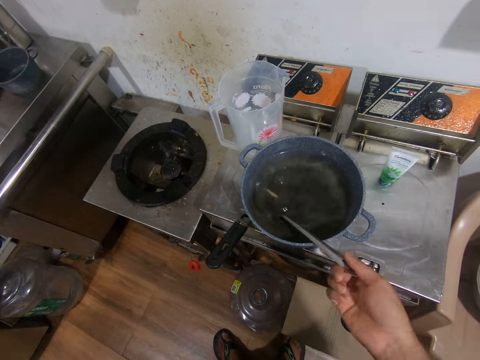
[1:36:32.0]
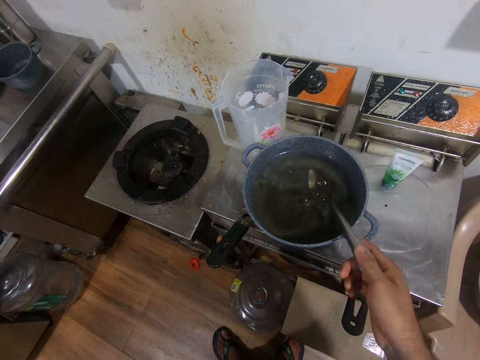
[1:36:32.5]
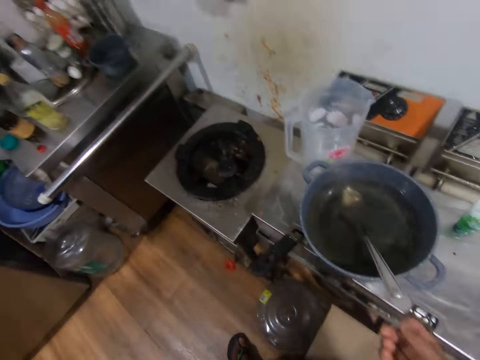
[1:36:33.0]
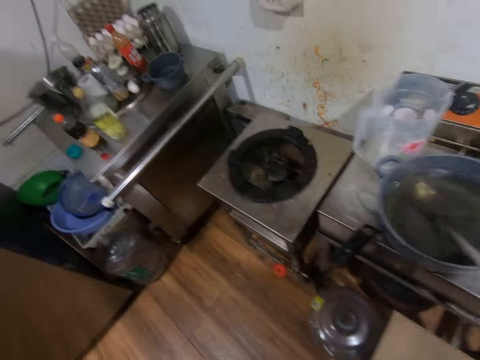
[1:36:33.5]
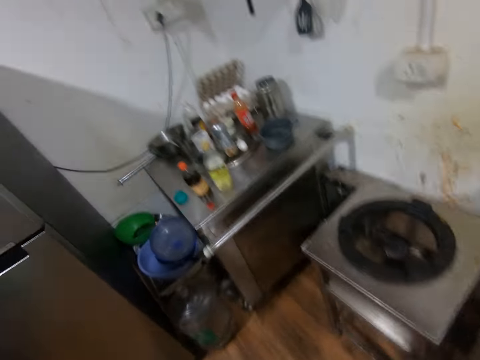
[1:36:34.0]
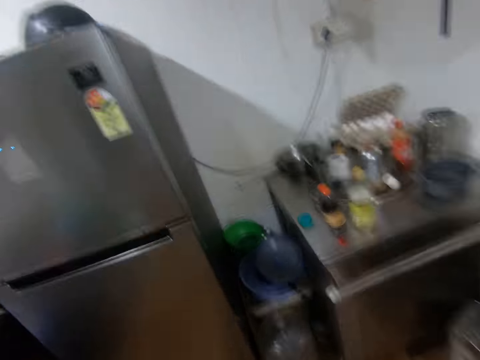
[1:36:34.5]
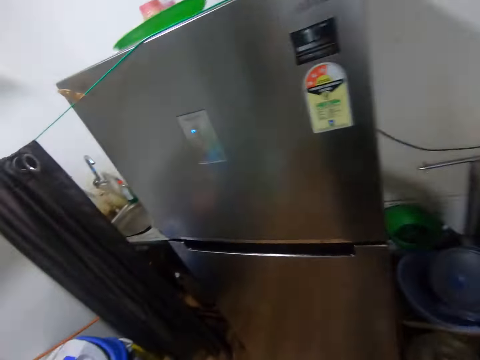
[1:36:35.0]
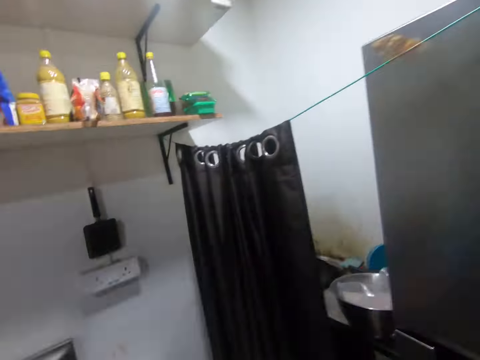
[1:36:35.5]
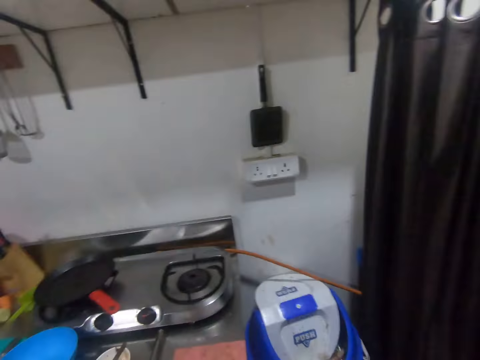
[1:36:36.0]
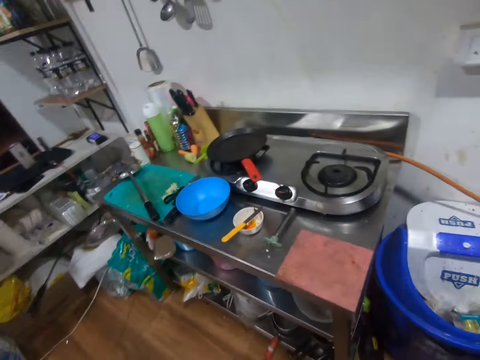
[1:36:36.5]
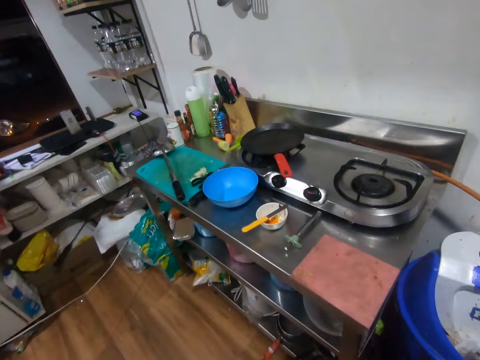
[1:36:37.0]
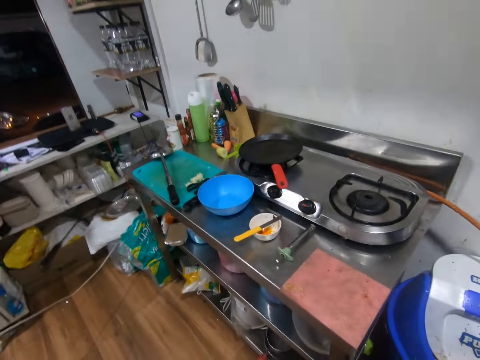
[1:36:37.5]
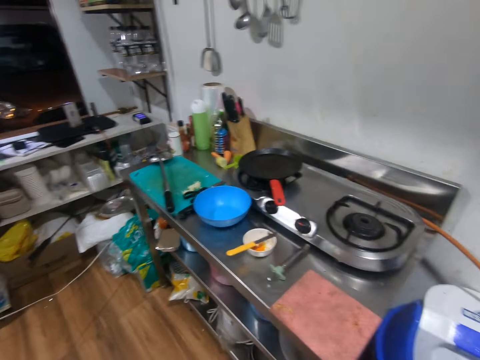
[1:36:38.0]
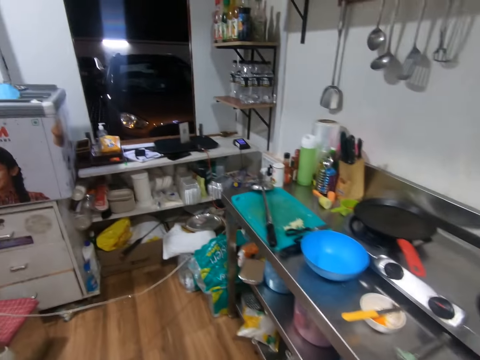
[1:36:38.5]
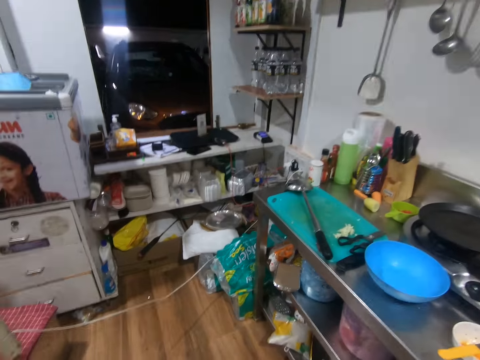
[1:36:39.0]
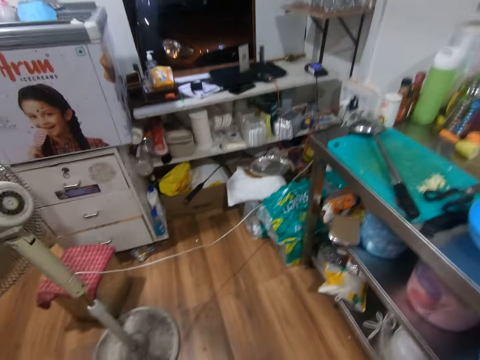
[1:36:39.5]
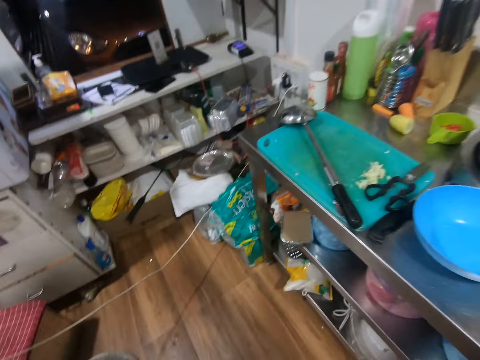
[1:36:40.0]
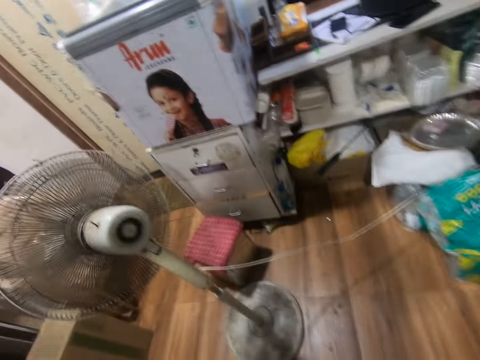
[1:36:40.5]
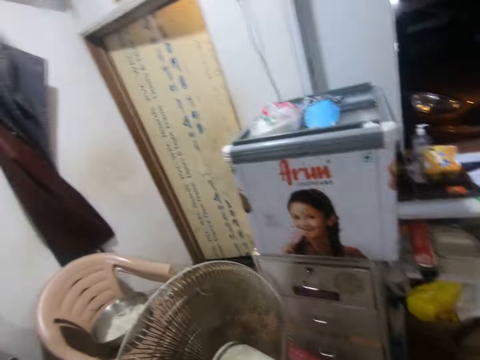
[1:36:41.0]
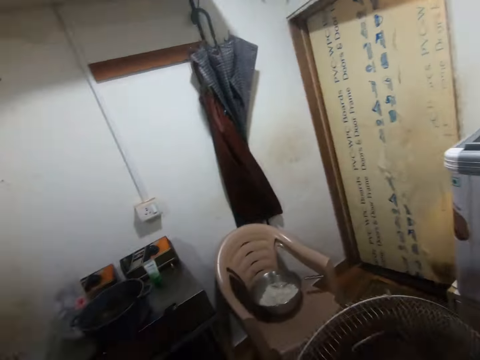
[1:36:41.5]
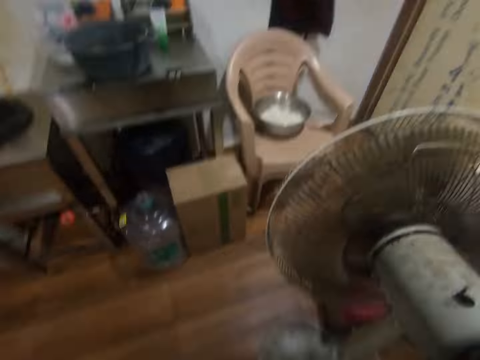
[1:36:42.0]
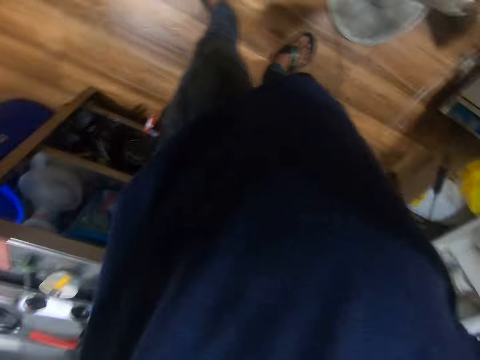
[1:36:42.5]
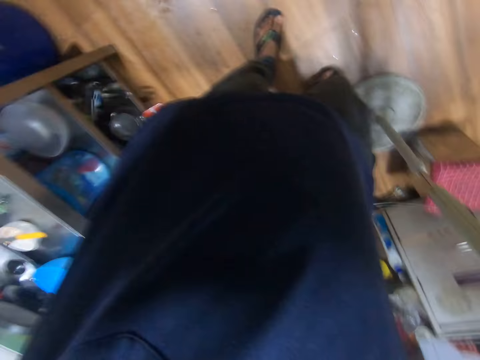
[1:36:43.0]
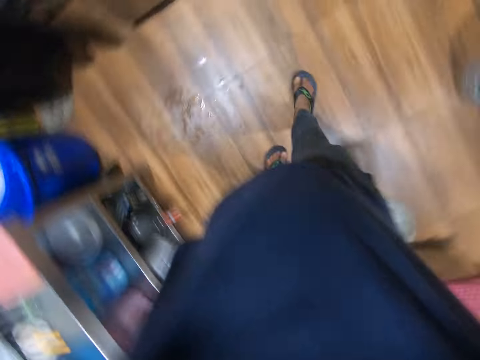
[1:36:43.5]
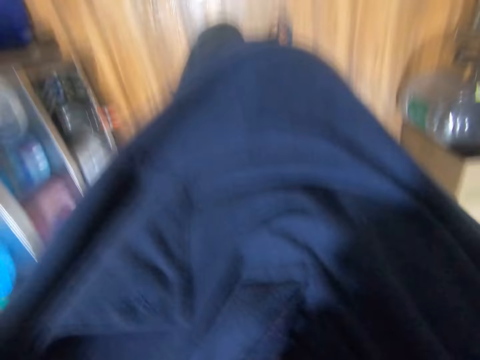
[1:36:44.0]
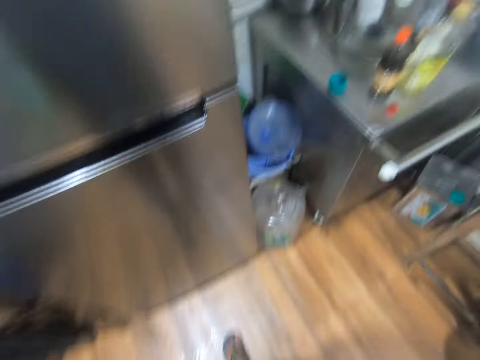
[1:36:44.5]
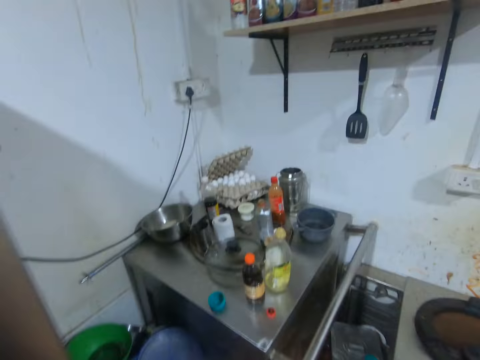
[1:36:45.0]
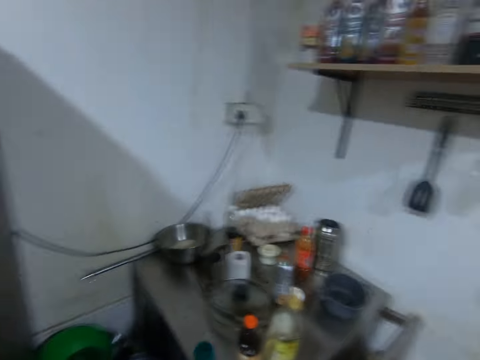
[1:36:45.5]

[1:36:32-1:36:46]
The camera wearer walks around the room. They glance around the kitchen.

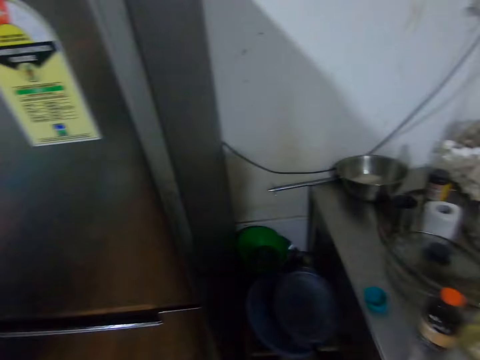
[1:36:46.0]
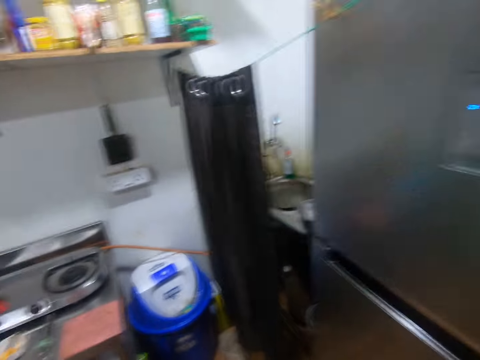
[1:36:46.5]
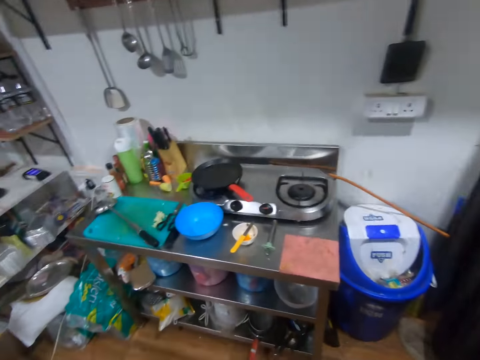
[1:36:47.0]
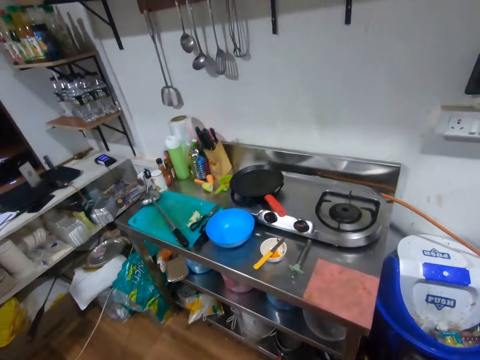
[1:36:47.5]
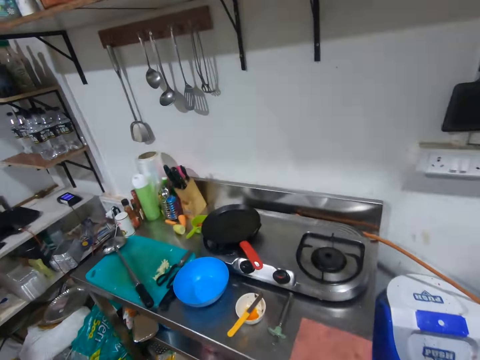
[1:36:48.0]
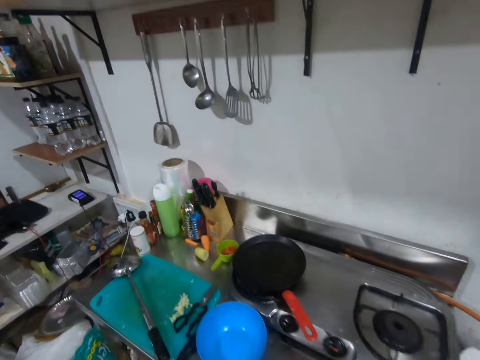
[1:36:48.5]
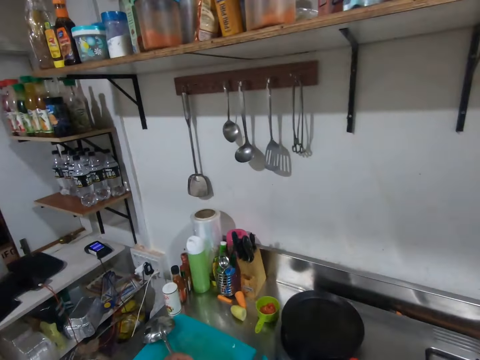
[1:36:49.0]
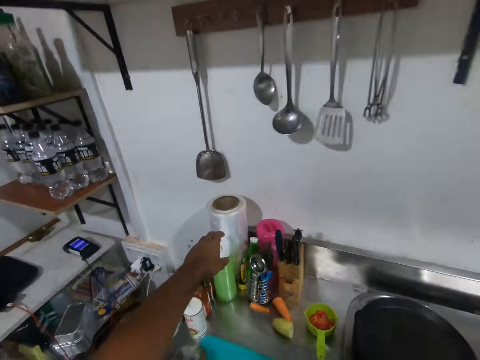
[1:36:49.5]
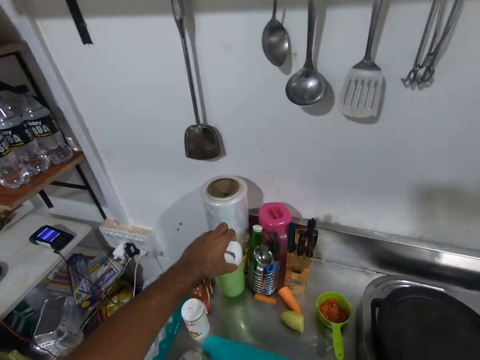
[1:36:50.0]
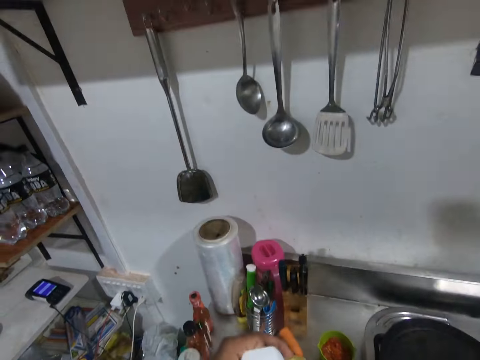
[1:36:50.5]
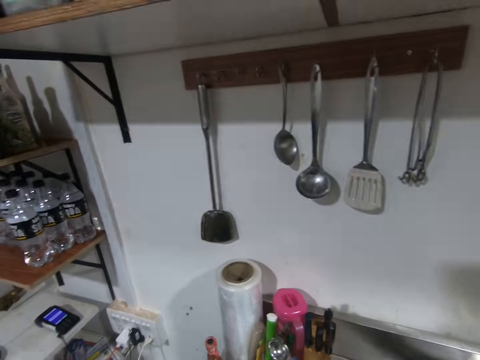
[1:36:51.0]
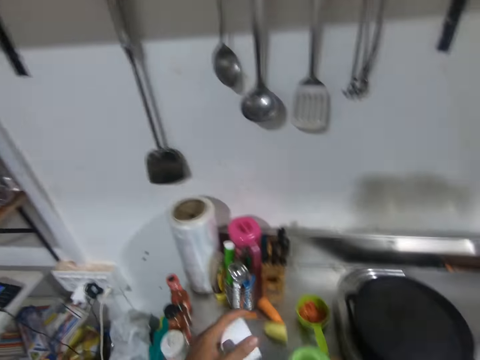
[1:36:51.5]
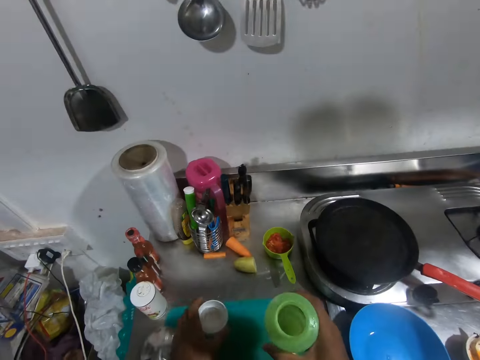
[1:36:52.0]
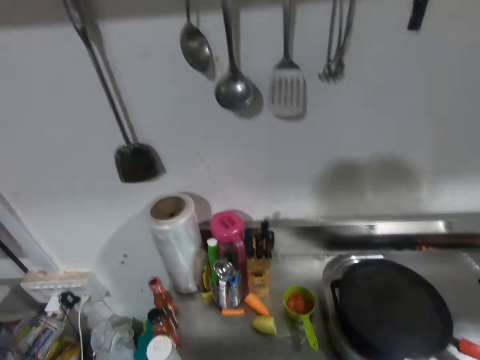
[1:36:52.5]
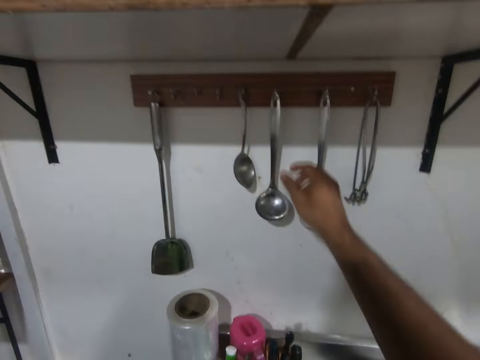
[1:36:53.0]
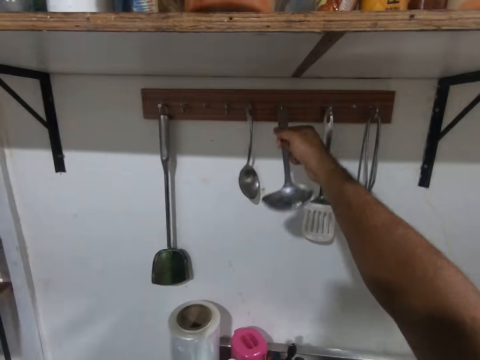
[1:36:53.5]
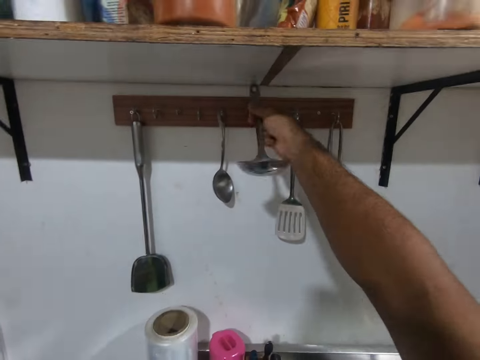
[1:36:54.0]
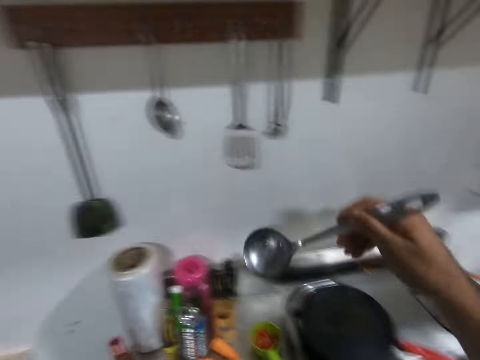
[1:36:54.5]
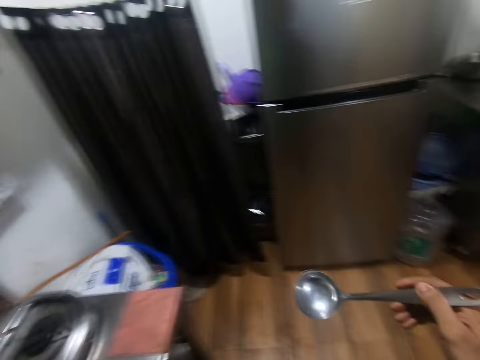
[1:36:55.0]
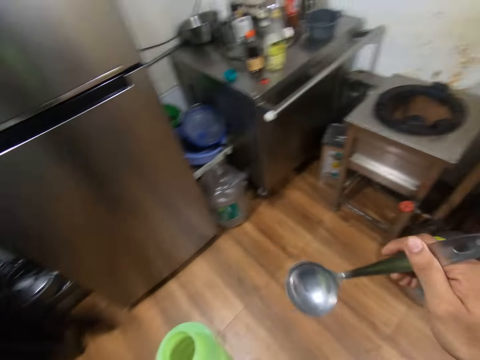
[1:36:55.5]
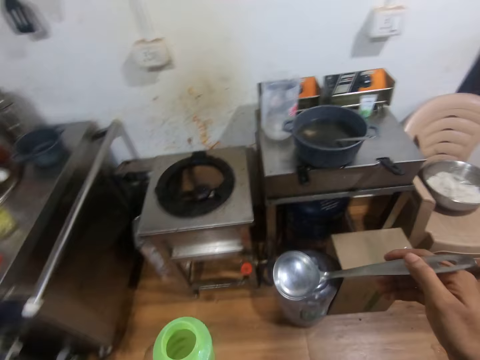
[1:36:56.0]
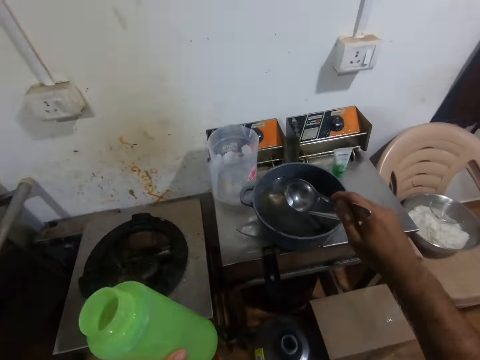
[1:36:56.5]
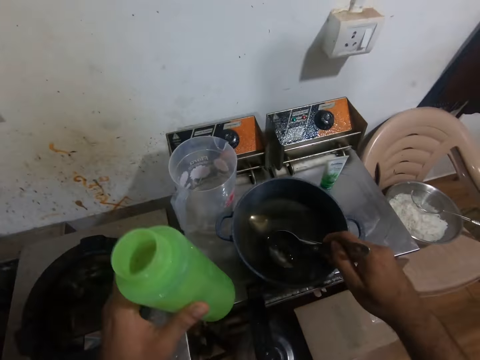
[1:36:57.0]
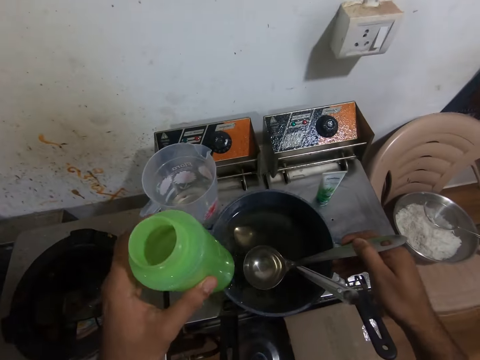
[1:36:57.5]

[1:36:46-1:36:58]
The camera wearer walks to the rack in the kitchen. He picks up the water bottle from the top of the rack. He opens the water bottle. He places the water bottle cover on the chopping board. He picks up a spoon on the cutlery hanger. He walks to the oven. He dips the spoon in his right hand into the pot on the oven.
